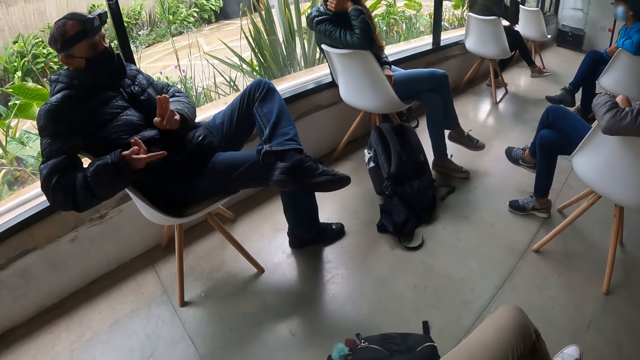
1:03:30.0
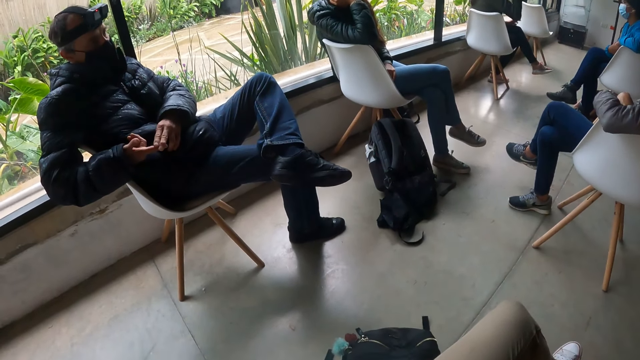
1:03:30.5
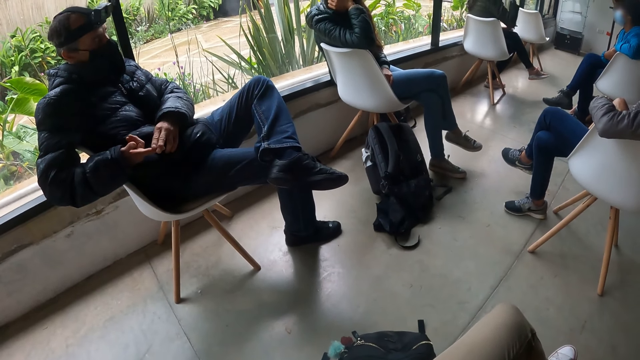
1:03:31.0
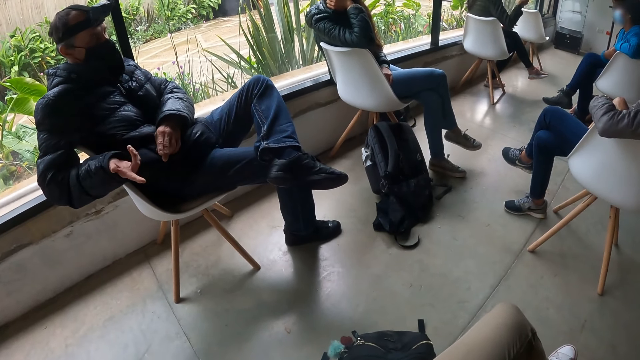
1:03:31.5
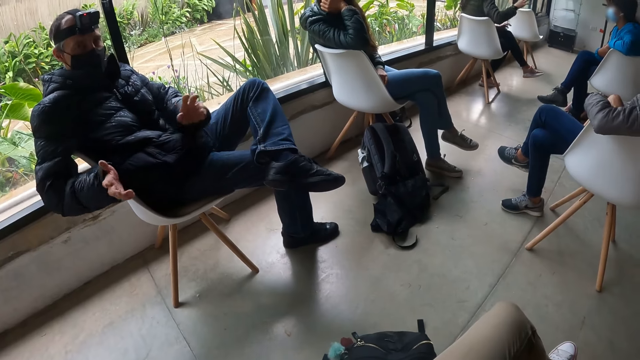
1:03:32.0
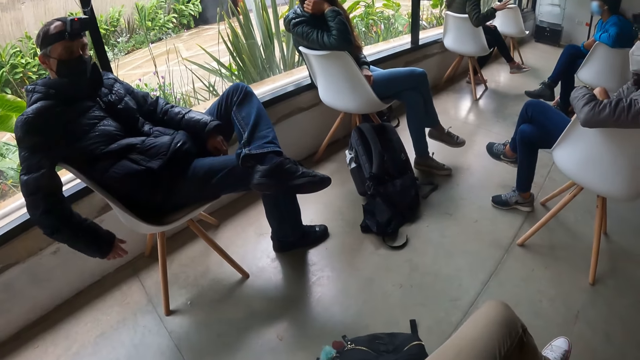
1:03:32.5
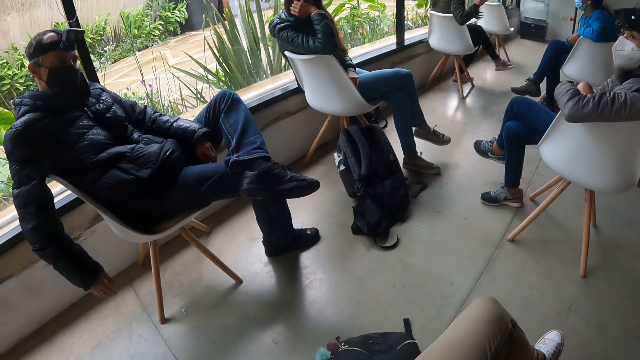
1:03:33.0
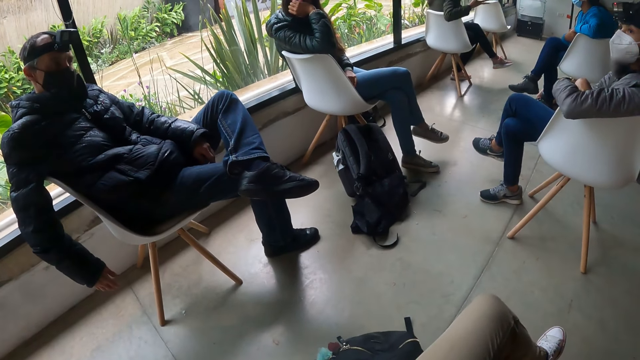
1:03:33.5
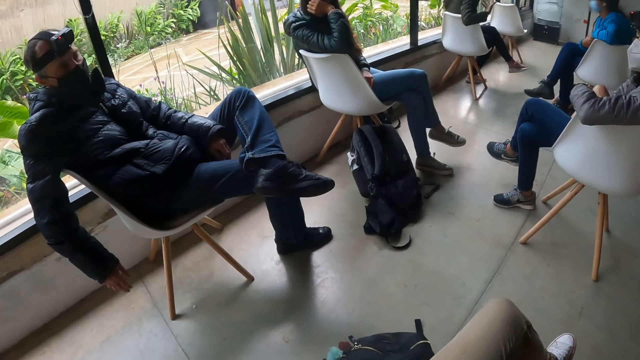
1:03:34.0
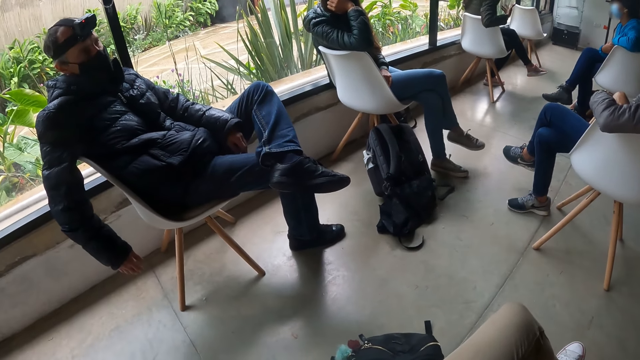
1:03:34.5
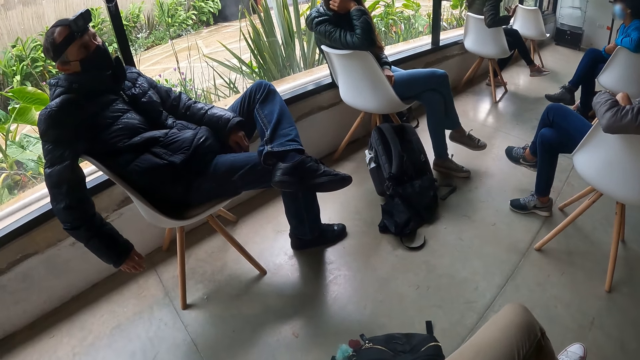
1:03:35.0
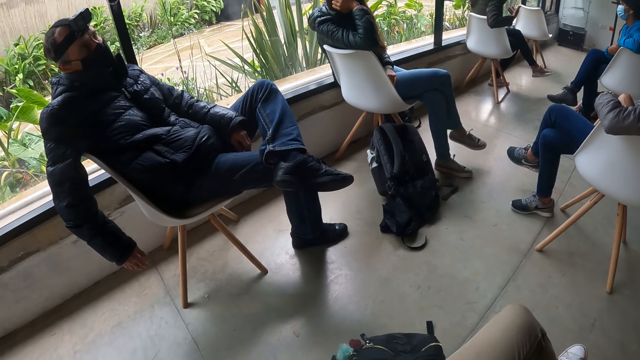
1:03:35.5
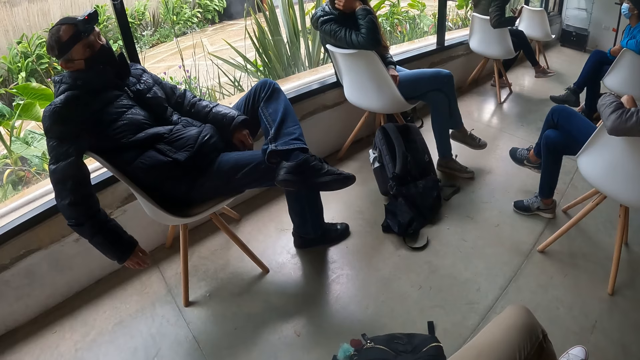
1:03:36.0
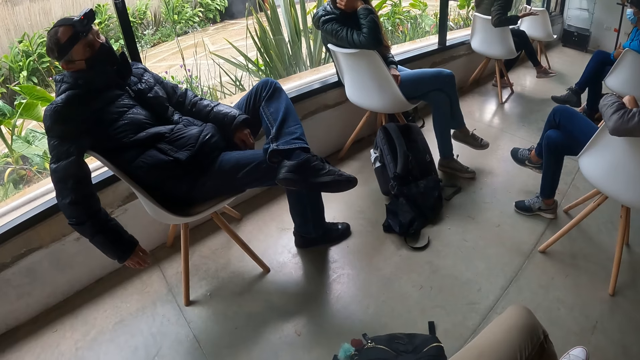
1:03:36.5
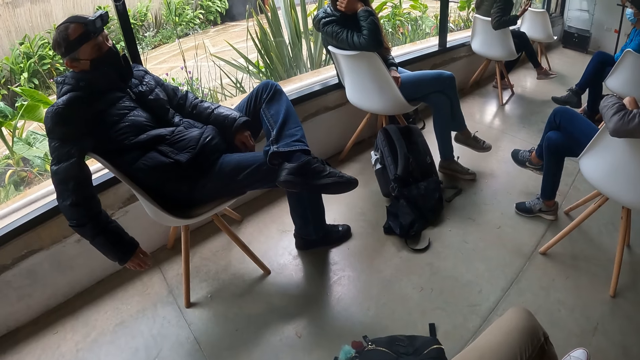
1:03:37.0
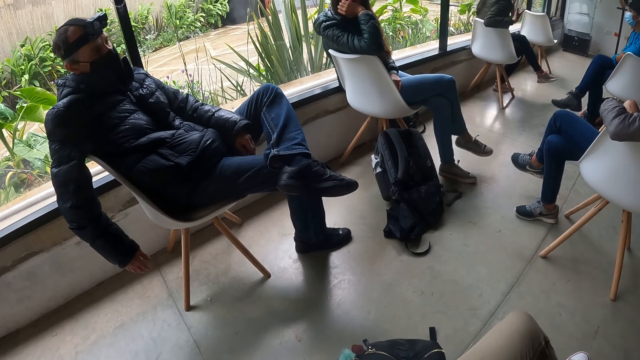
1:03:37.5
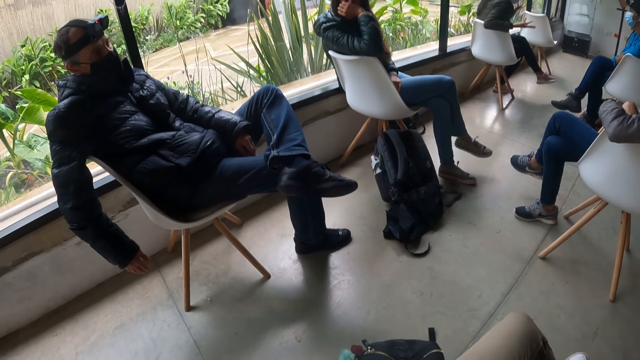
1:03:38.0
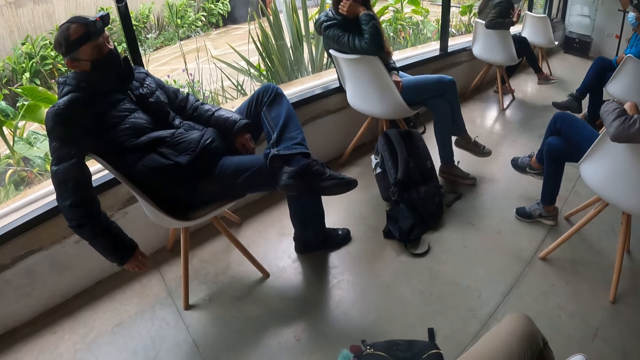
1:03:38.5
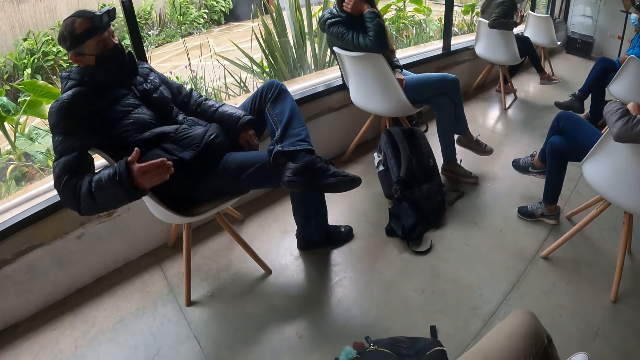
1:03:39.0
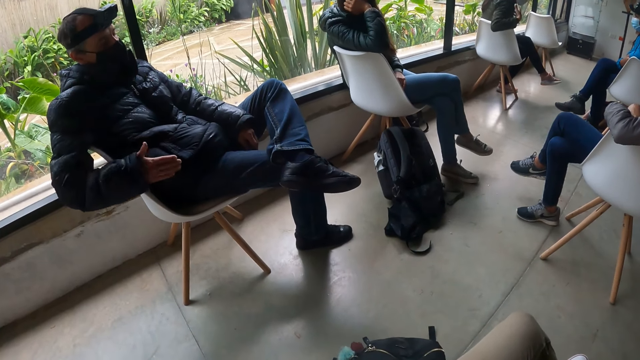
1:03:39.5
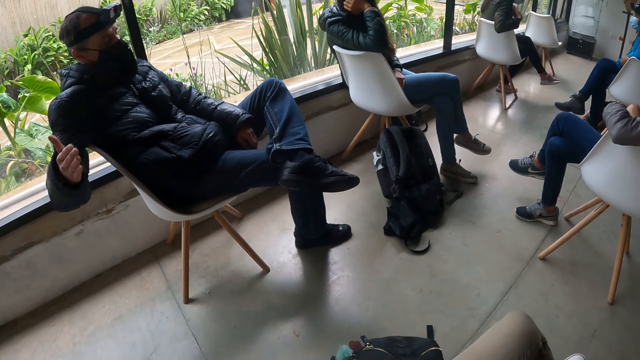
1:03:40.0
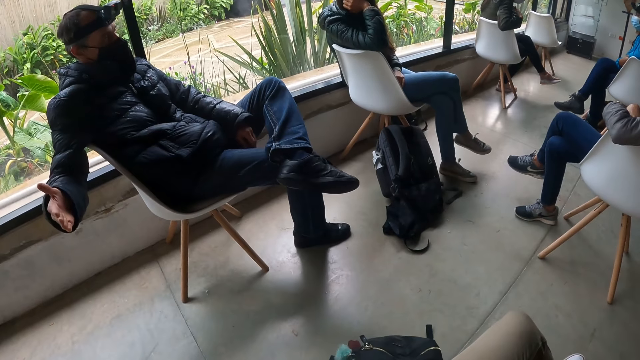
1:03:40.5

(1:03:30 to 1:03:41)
The woman converses with a woman. A man converses with the camera wearer. The camera wearer looks around.

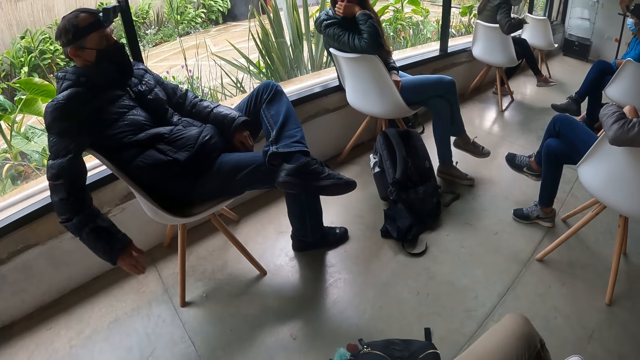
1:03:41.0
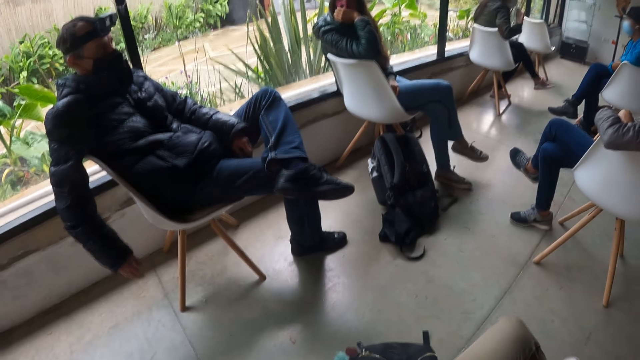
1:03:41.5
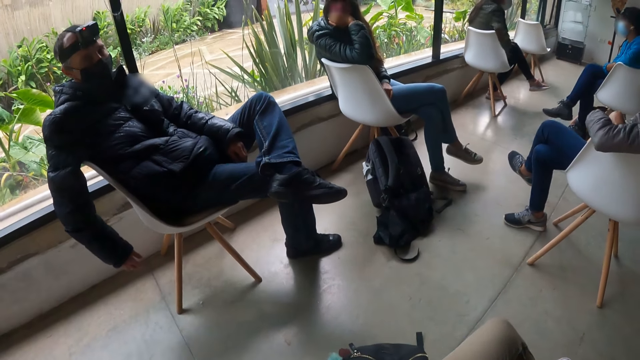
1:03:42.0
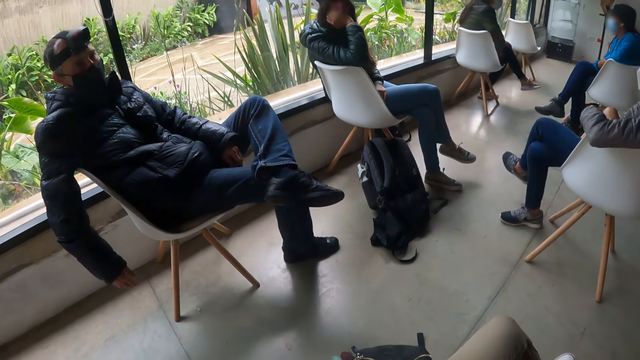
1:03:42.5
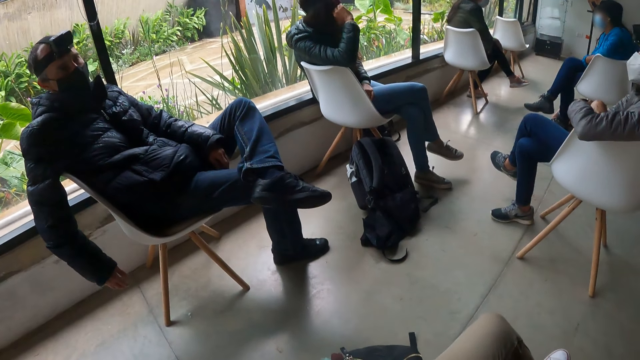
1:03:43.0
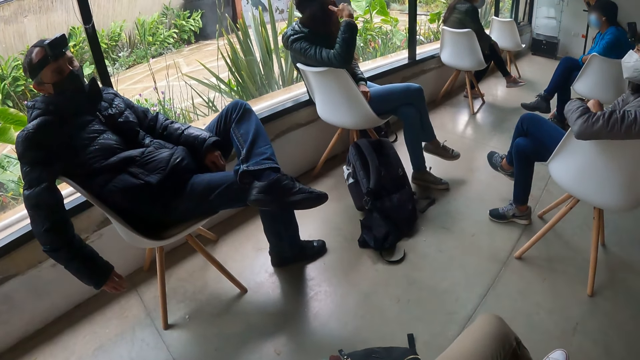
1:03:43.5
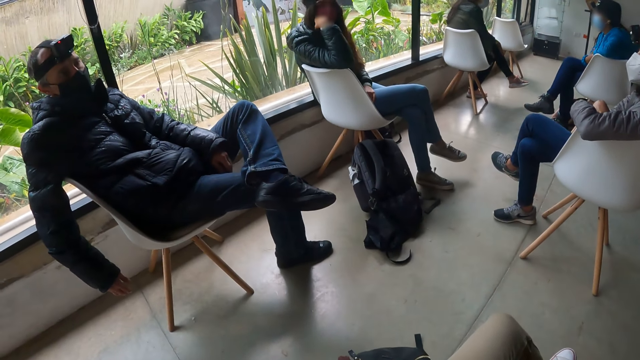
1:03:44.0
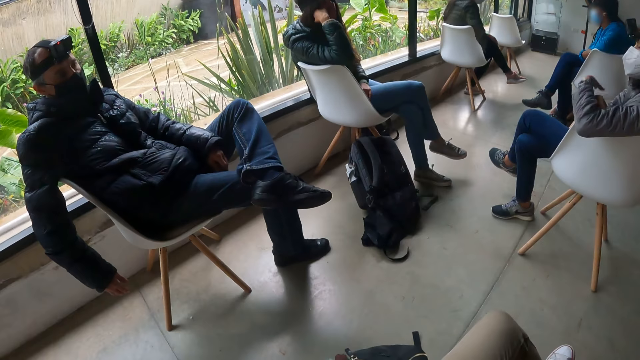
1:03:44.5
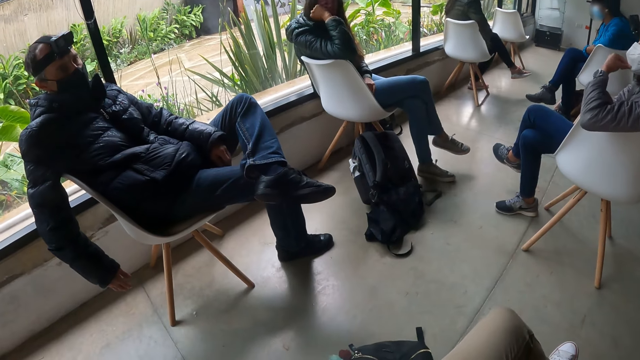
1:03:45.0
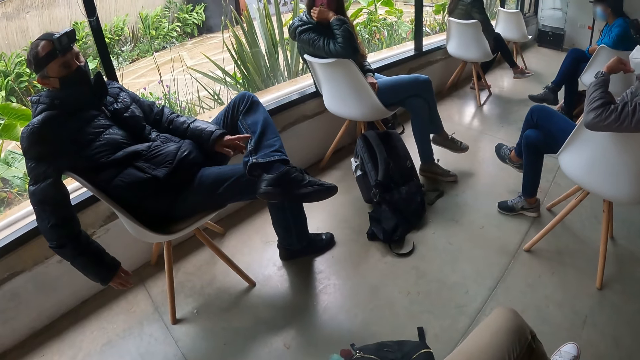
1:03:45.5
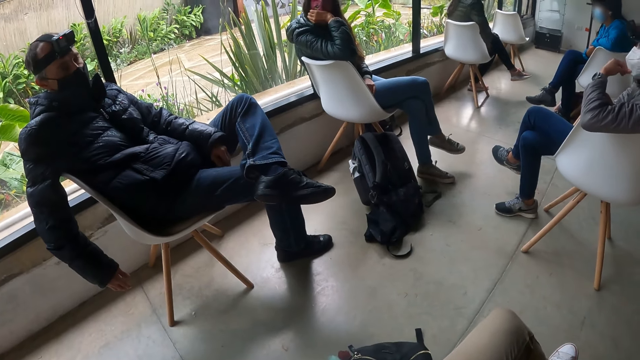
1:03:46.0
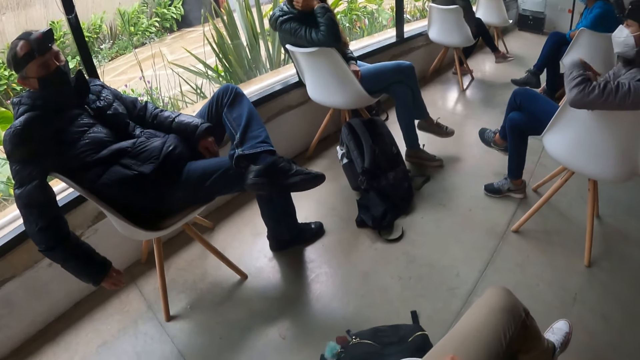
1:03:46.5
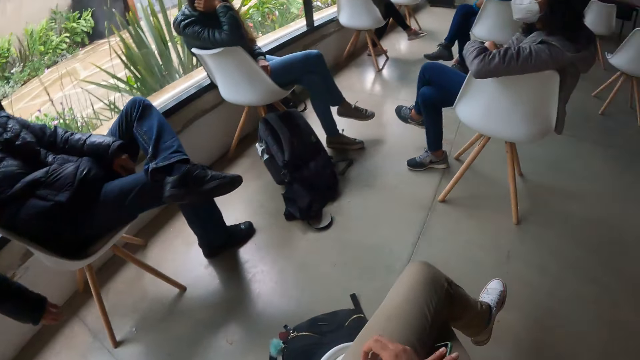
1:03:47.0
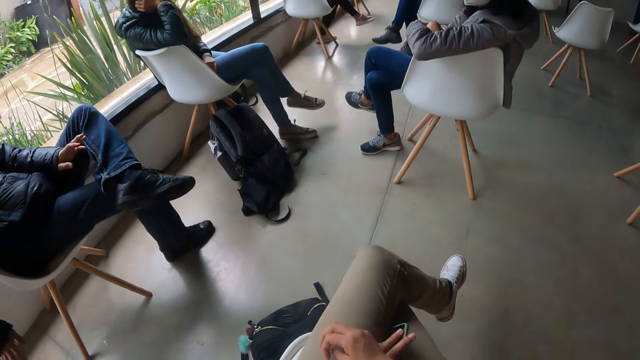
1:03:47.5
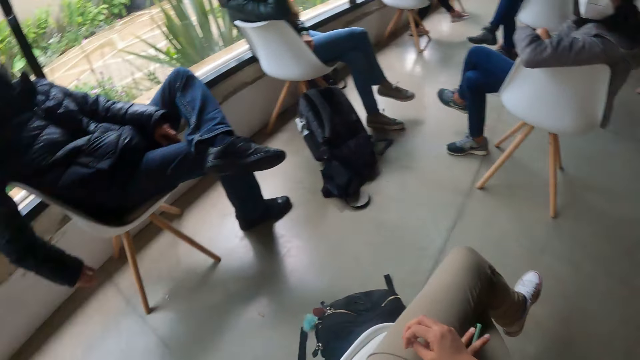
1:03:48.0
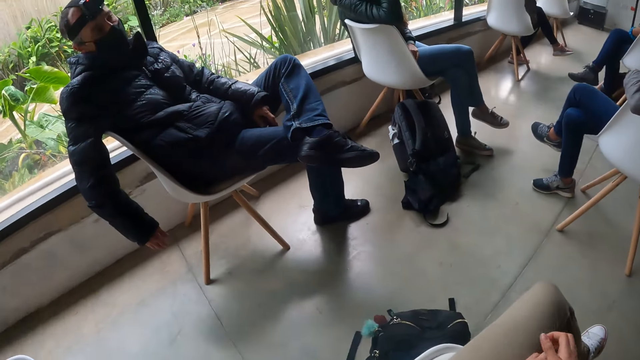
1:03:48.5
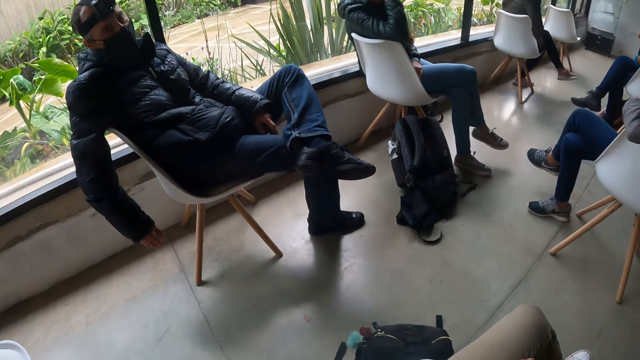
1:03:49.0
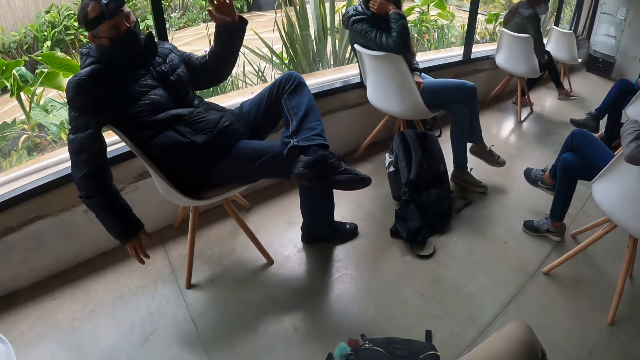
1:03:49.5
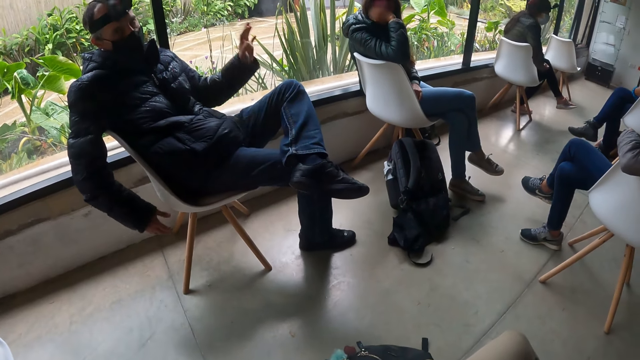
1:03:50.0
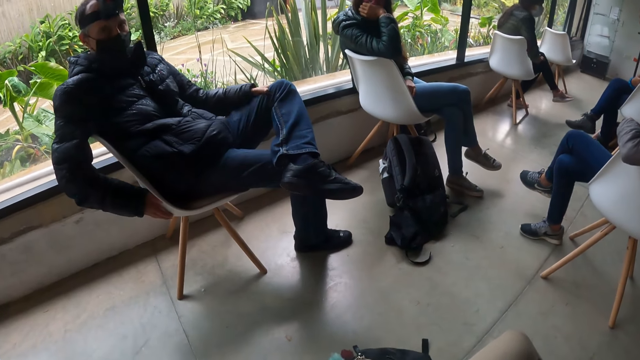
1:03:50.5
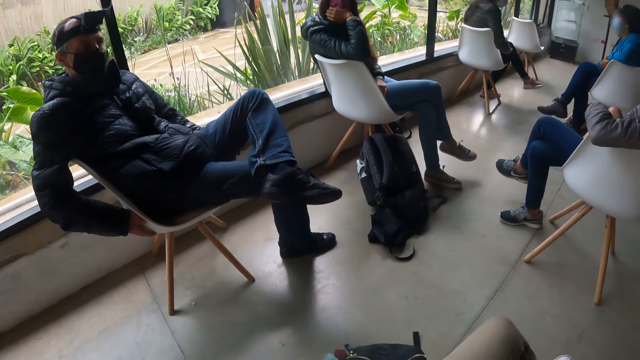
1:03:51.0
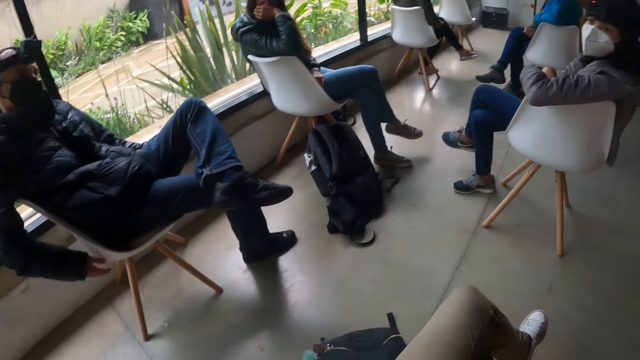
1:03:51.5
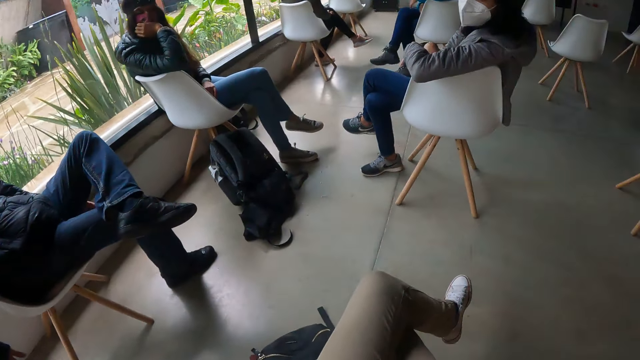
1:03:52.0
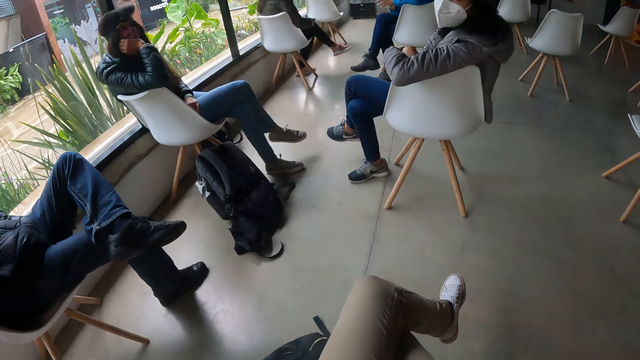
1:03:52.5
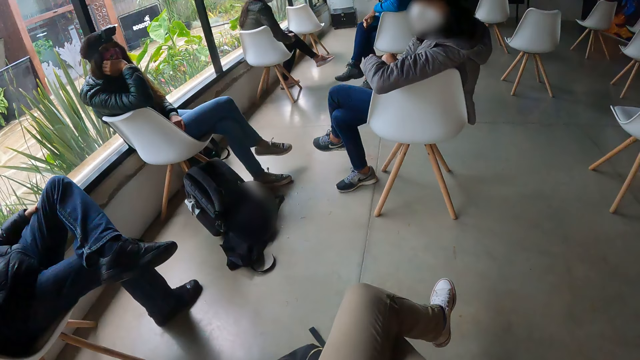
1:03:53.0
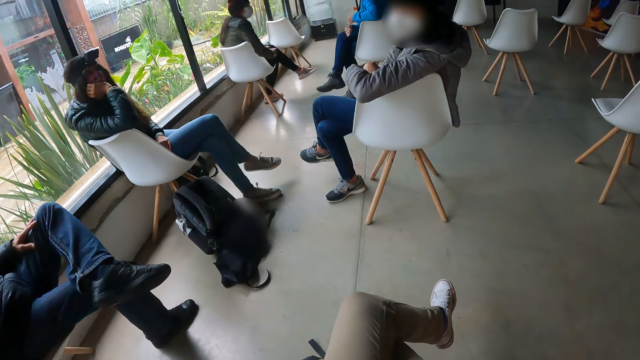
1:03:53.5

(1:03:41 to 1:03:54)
A man converses with the camera wearer. The camera wearer looks around. The man converses with the camera wearer. The camera wearer looks around.
